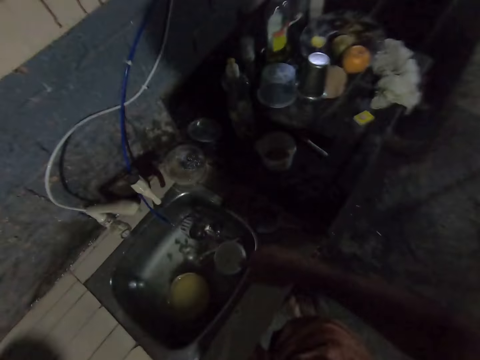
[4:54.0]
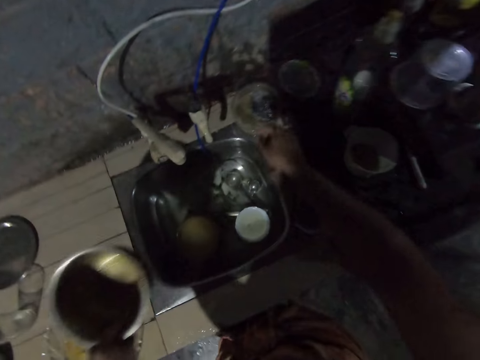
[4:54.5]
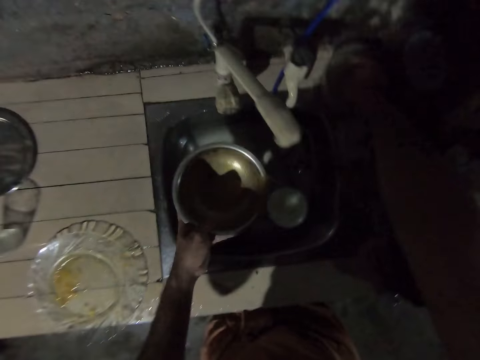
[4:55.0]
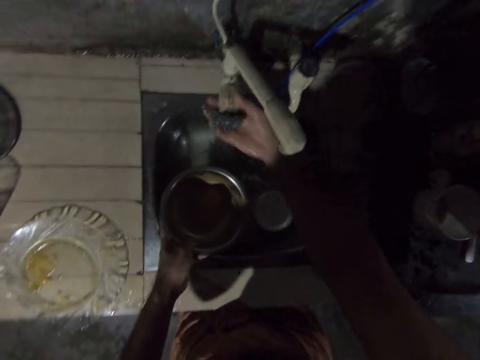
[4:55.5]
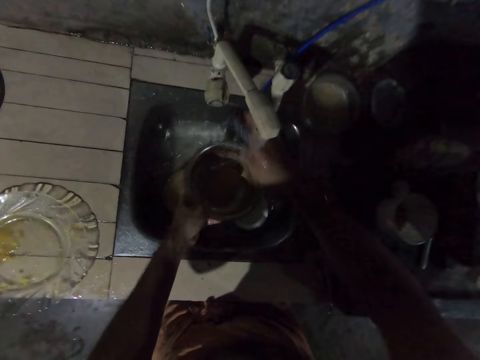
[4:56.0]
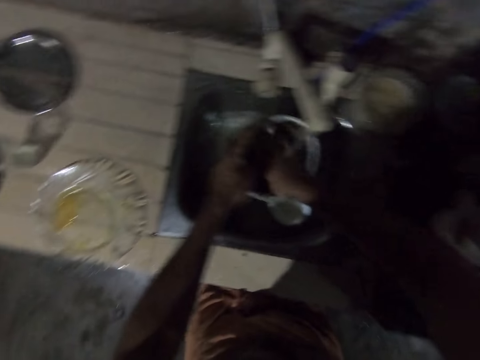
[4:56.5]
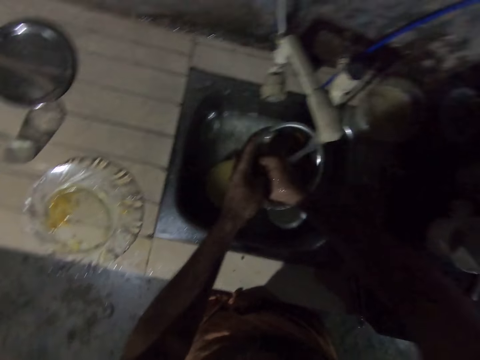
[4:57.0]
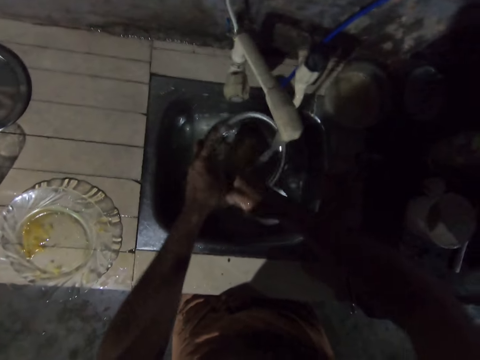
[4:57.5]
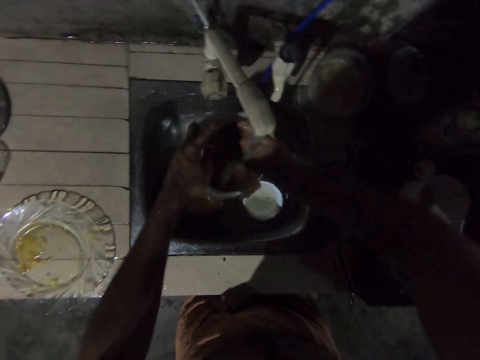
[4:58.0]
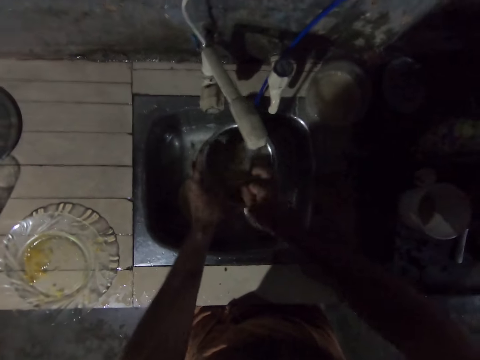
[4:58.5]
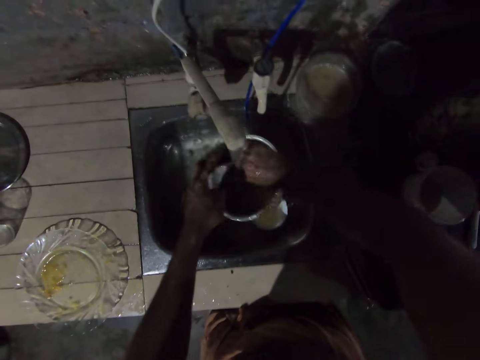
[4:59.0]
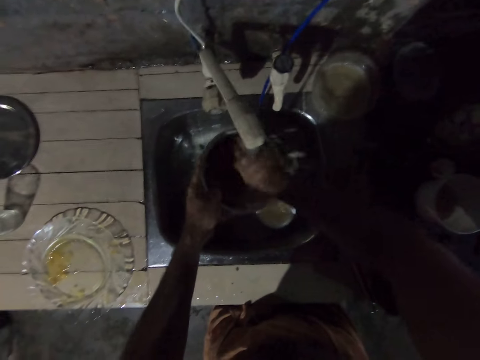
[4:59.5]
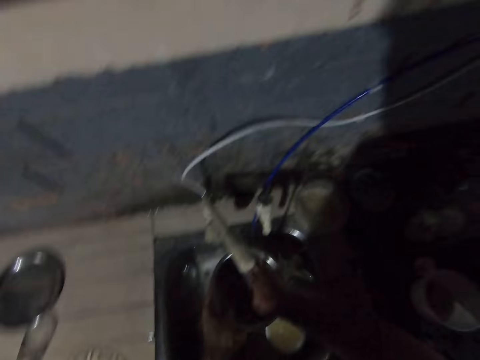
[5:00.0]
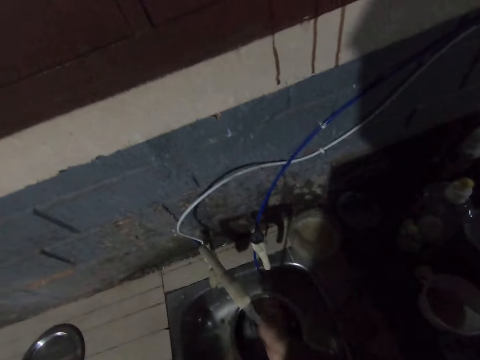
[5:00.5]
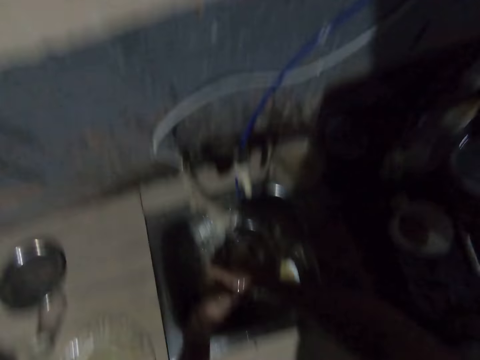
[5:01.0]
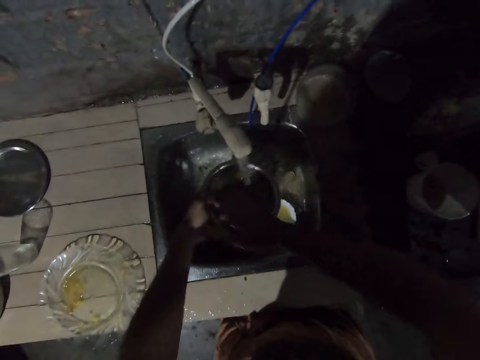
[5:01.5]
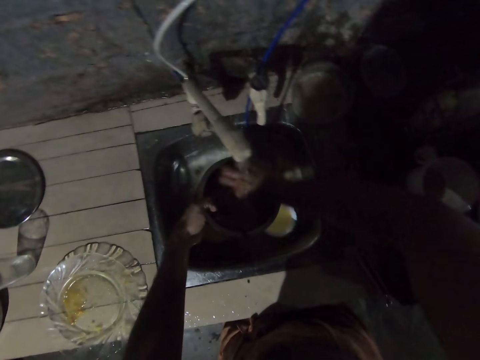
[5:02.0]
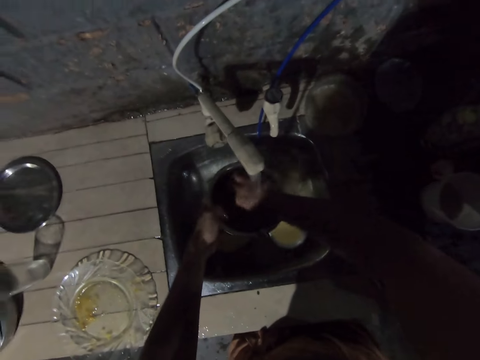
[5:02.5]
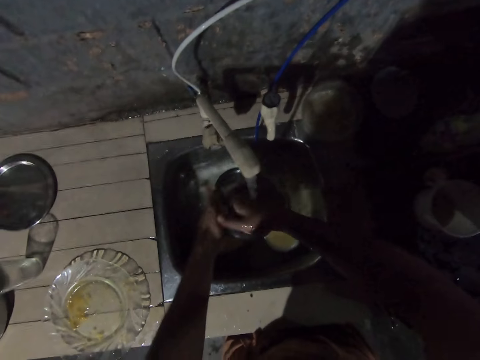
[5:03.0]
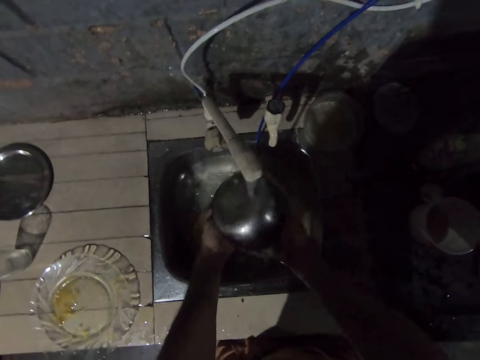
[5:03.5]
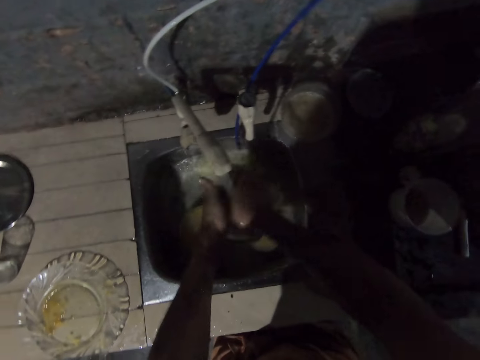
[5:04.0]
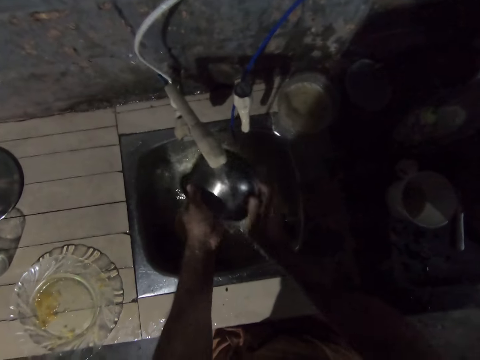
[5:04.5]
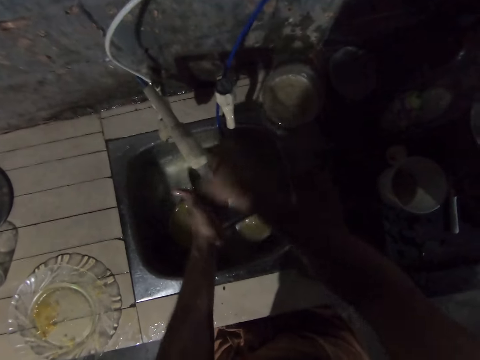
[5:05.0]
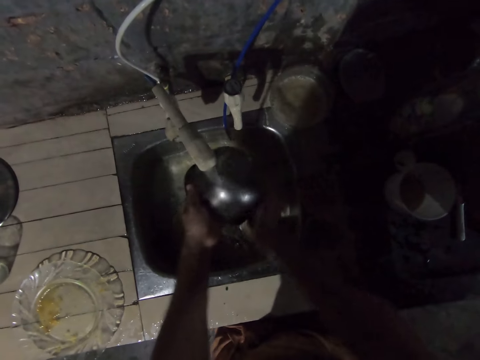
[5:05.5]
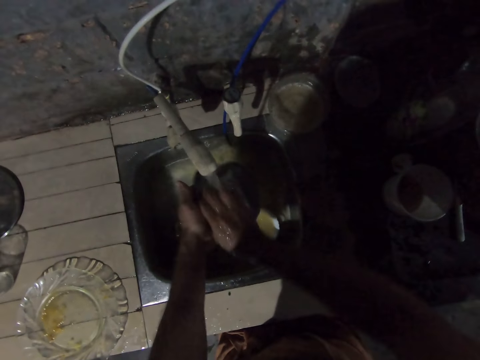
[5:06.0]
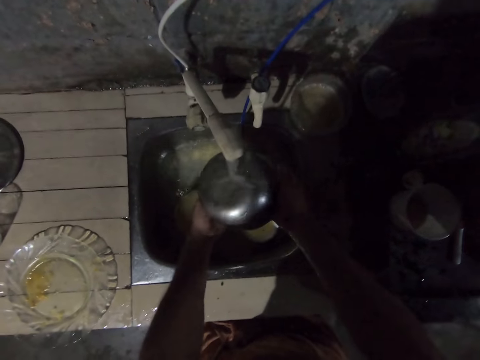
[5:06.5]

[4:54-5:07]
The camera wearer picks up another saucepan. They pick up the scouring pad. They open the tap. They wash the saucepan.

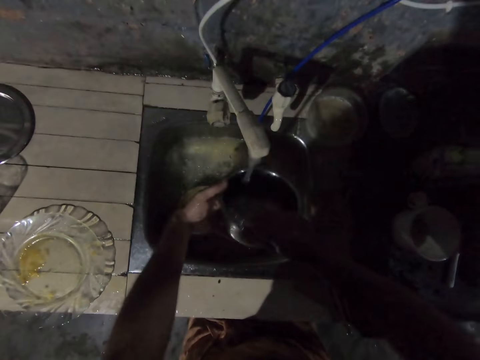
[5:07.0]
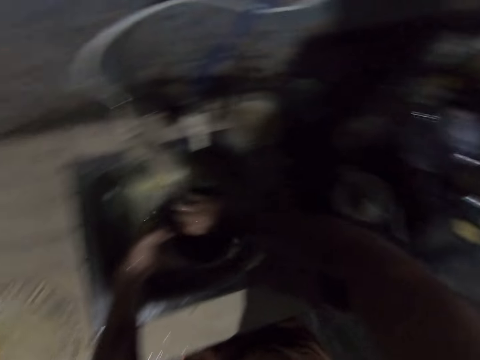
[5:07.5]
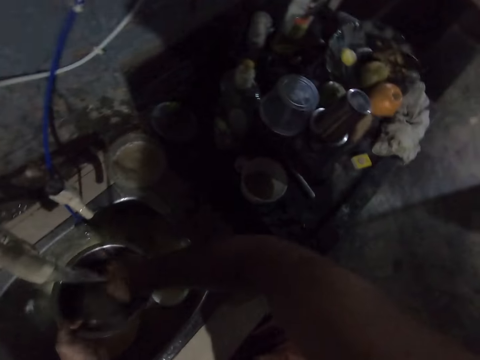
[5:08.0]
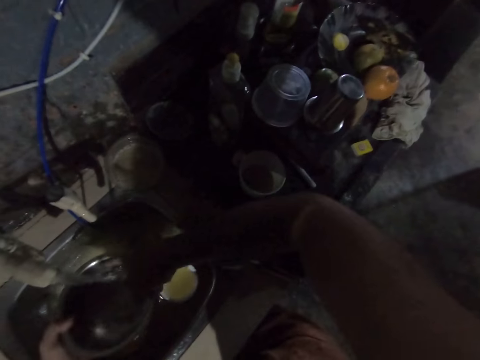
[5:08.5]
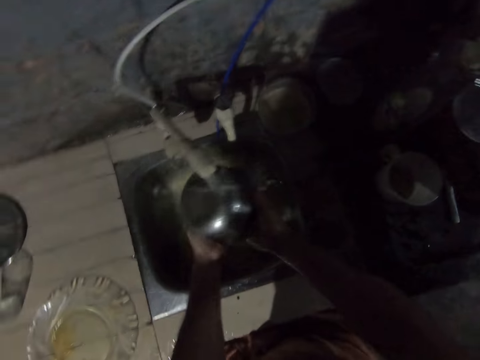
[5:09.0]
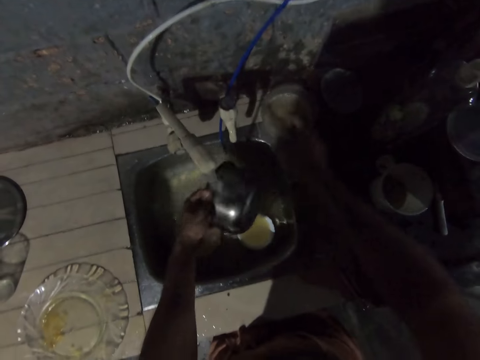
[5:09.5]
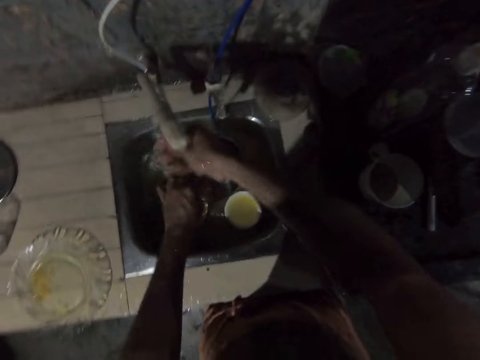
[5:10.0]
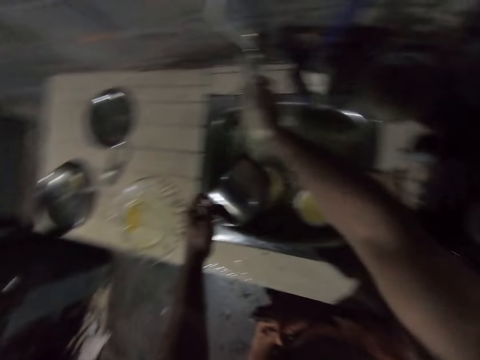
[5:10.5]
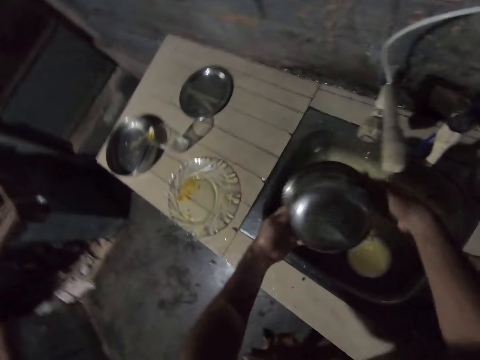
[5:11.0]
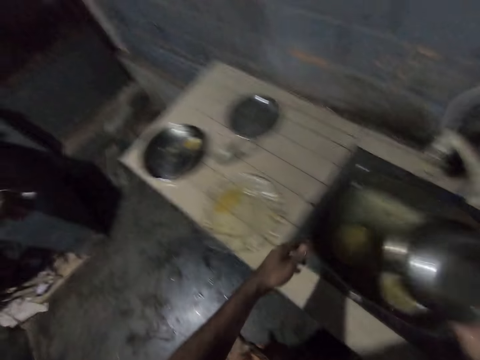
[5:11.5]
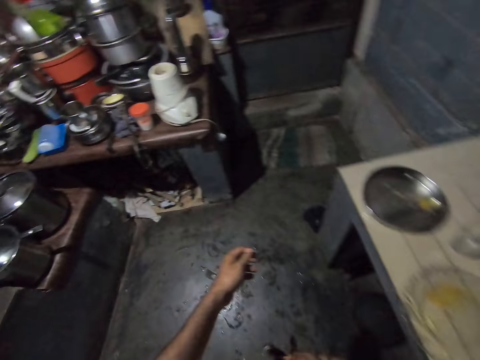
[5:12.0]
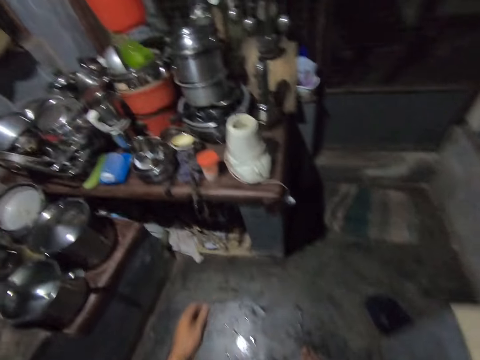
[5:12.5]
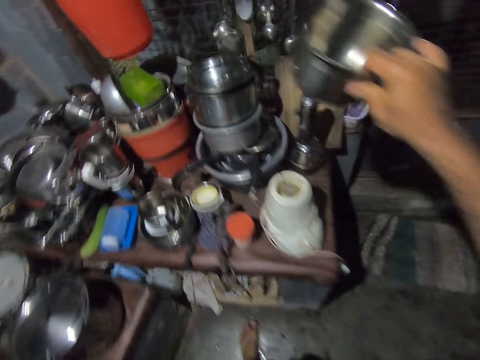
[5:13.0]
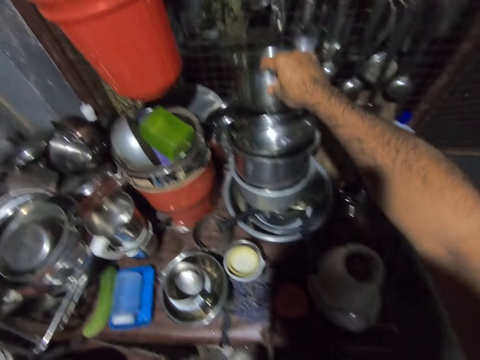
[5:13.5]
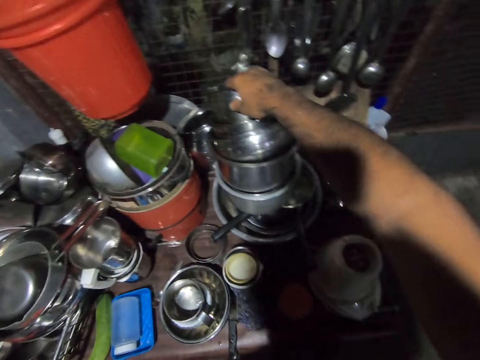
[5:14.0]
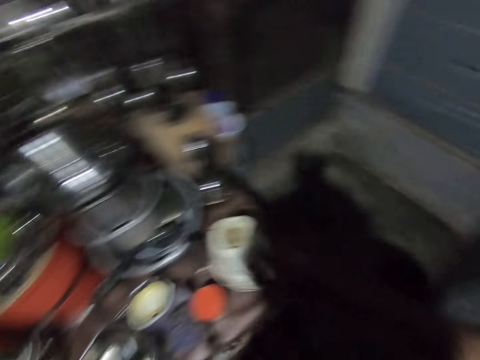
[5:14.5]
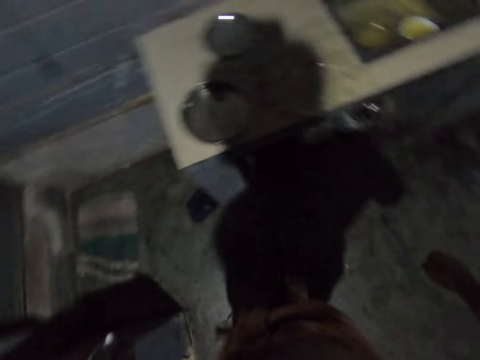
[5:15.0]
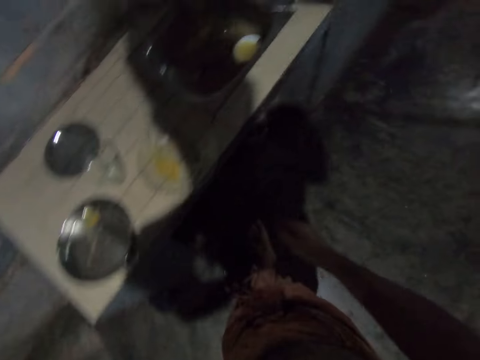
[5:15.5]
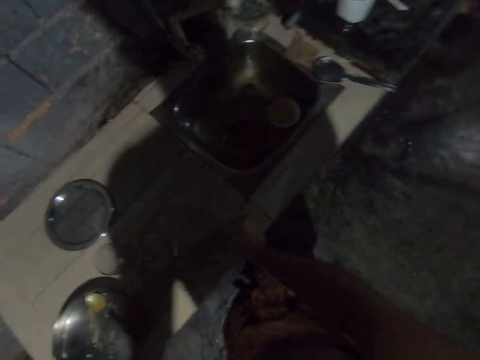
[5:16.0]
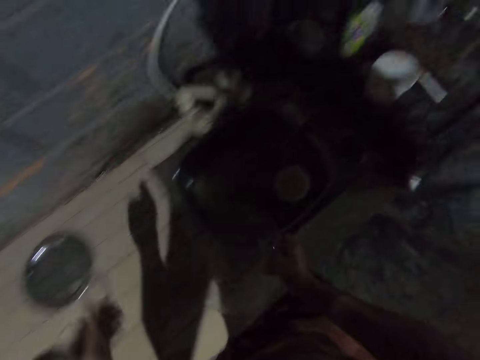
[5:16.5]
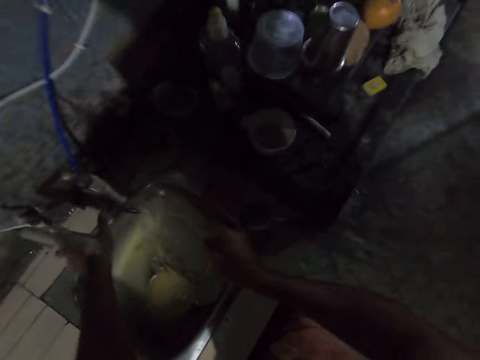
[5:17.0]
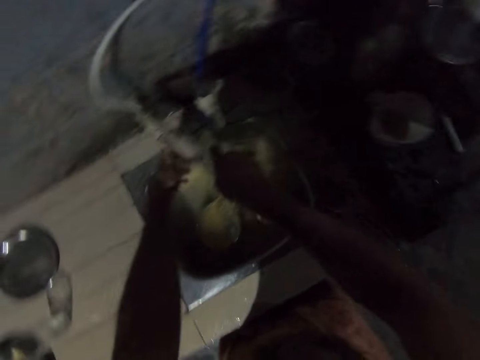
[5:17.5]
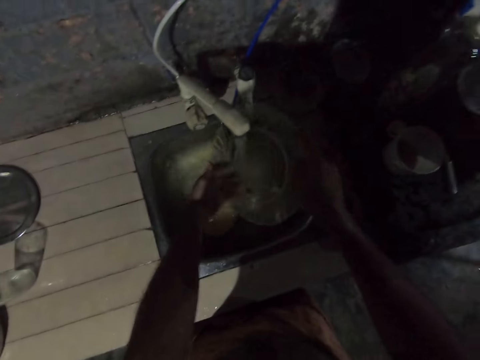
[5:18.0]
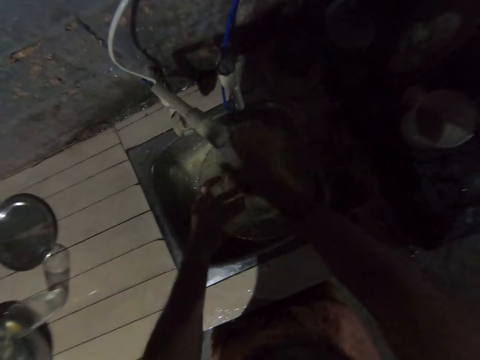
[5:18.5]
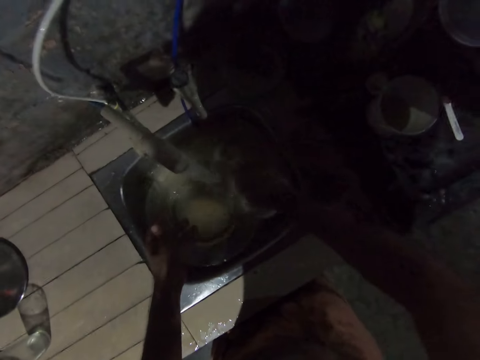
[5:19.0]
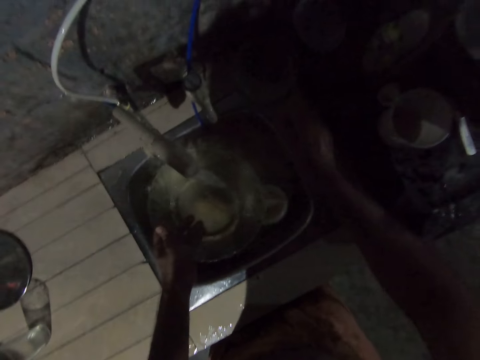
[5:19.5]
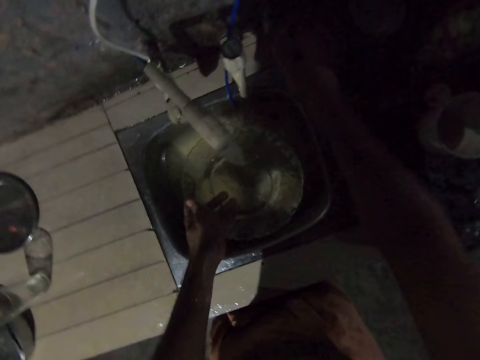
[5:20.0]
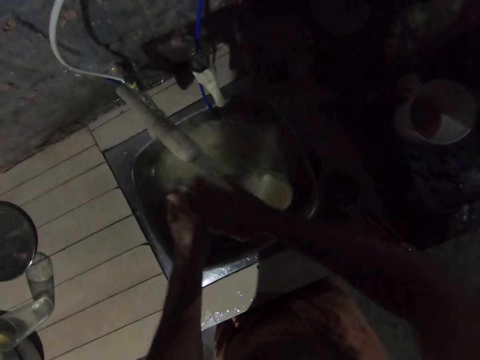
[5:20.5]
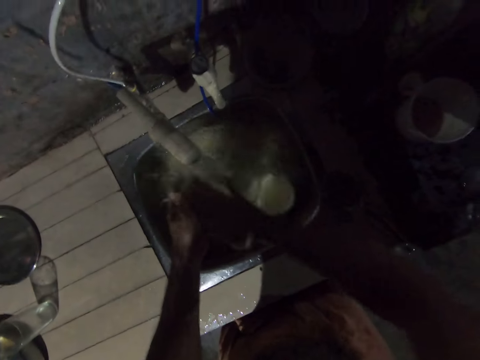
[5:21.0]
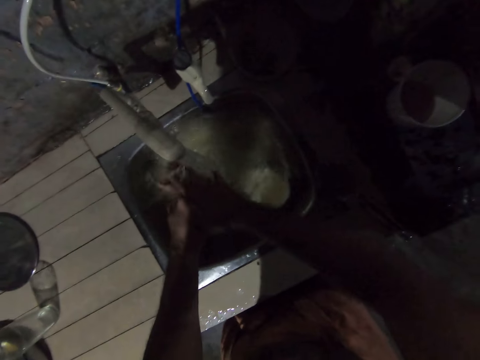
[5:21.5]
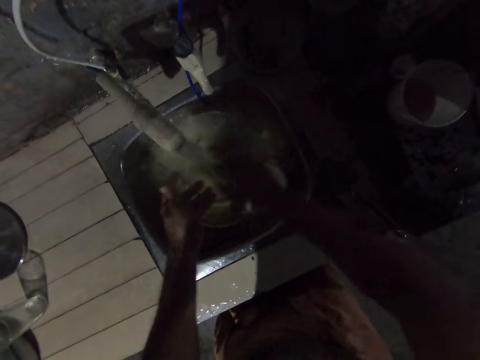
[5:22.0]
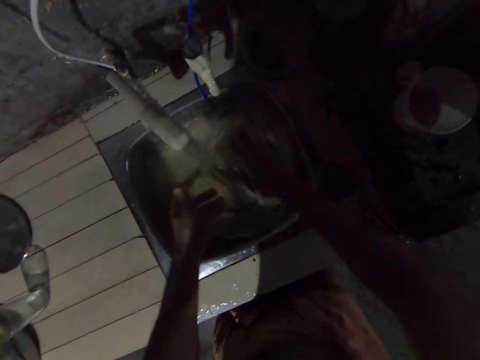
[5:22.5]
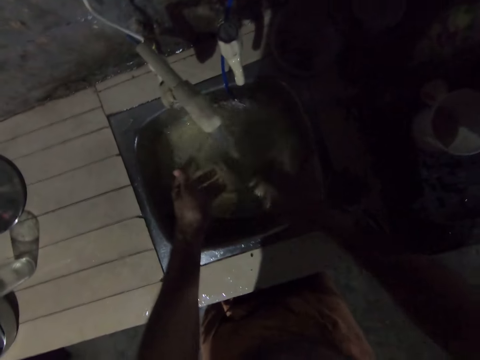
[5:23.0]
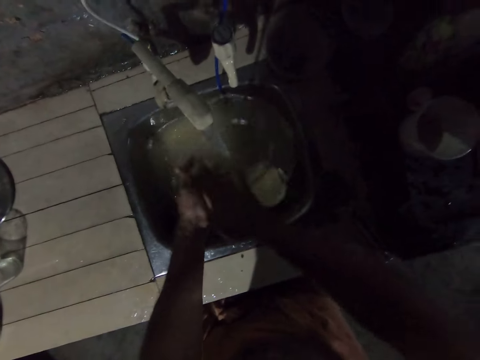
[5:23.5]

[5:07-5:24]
The camera wearer drops the scrubber on the countertop. They rinse the pan and turn off the water. They place the pan on the table. They insert the saucepan together with other saucepans. They pick the plate. They turn on the water. They clean the plate. They pick the scrubber.
